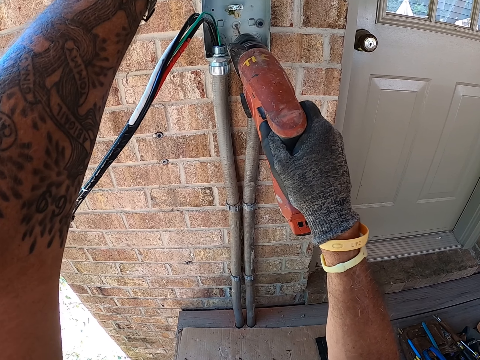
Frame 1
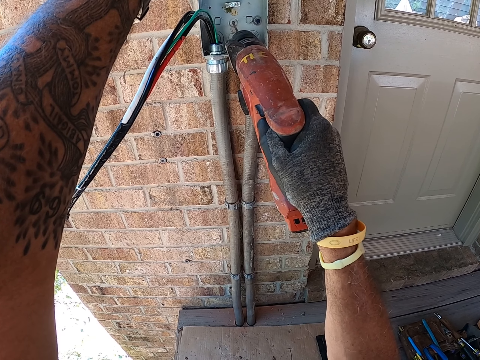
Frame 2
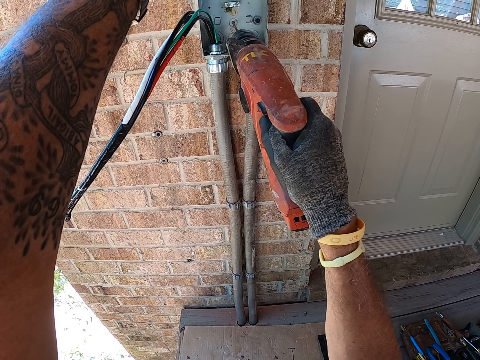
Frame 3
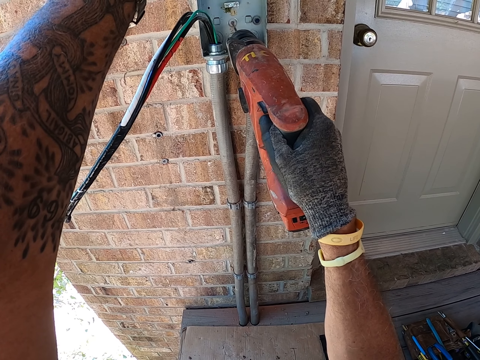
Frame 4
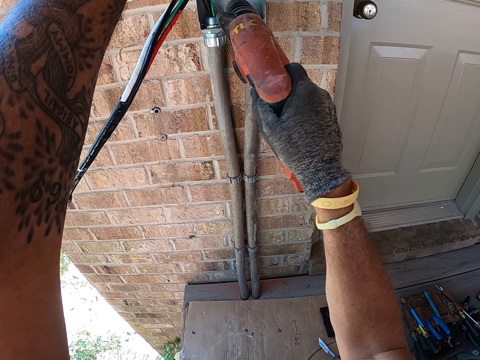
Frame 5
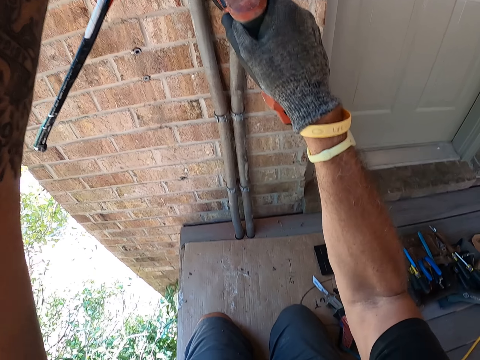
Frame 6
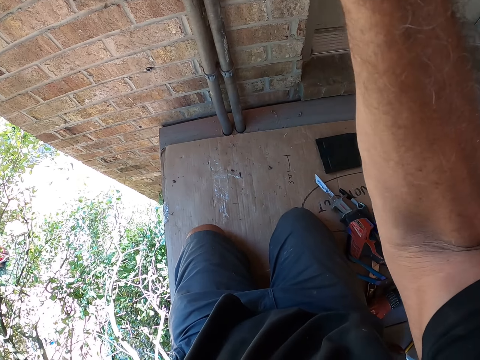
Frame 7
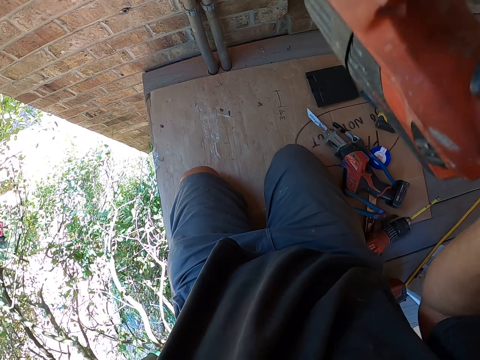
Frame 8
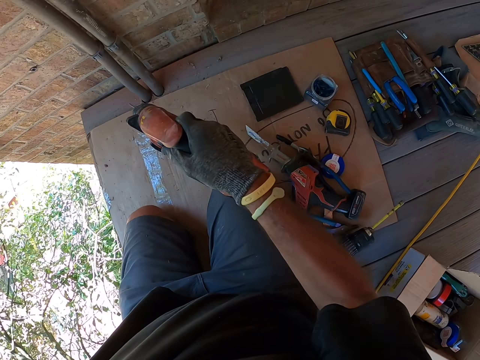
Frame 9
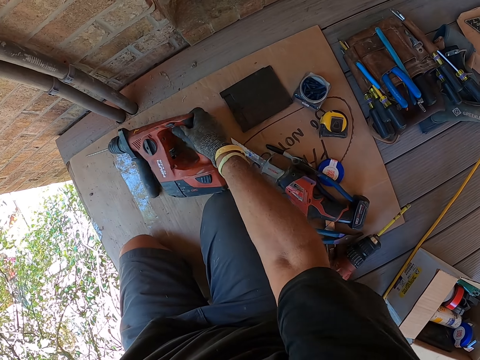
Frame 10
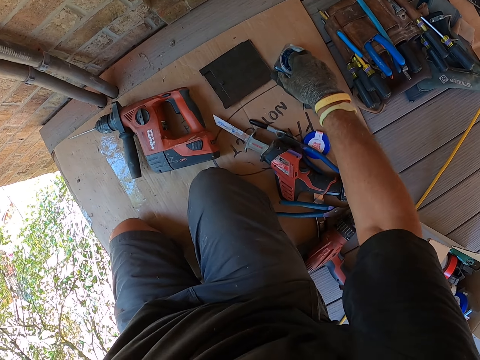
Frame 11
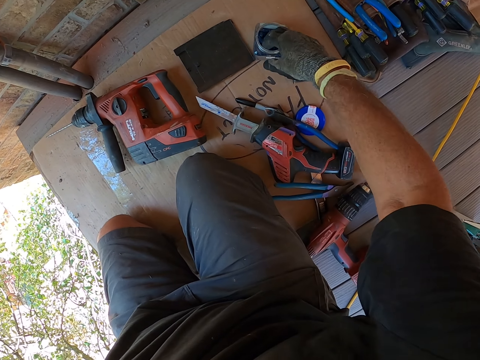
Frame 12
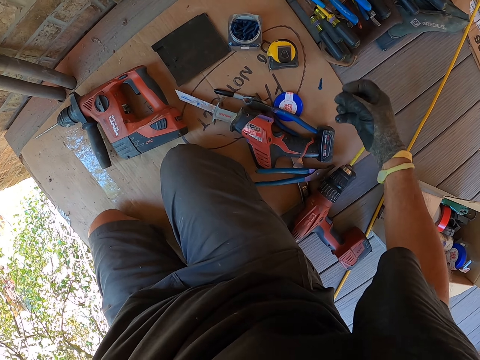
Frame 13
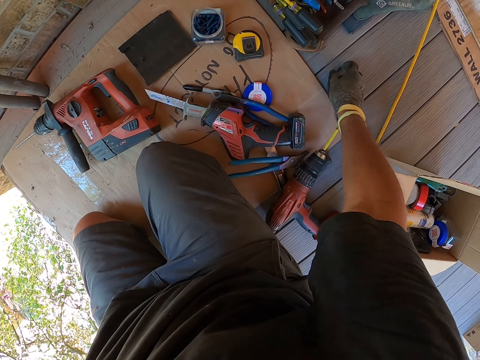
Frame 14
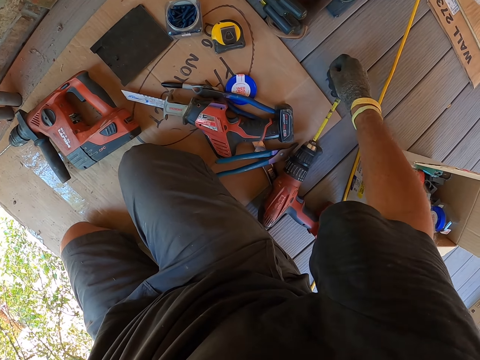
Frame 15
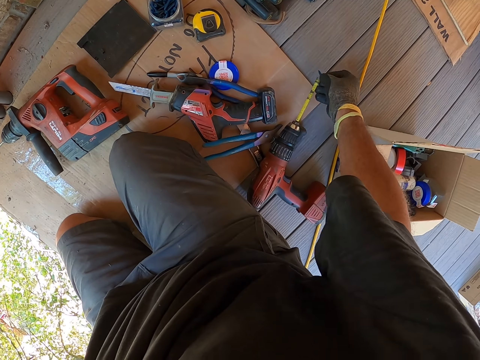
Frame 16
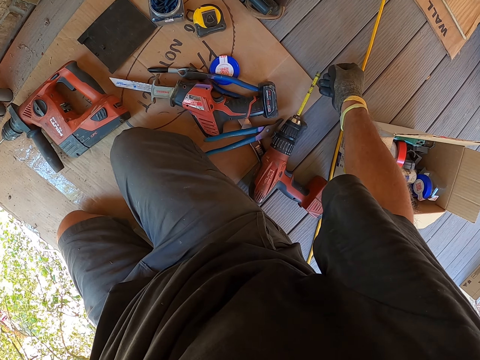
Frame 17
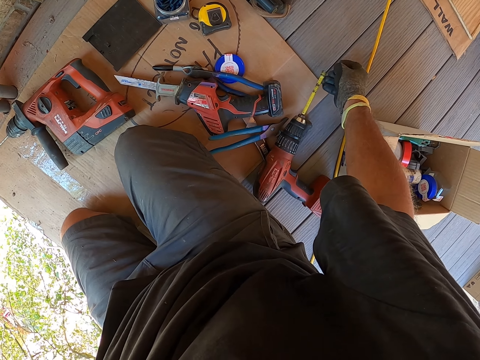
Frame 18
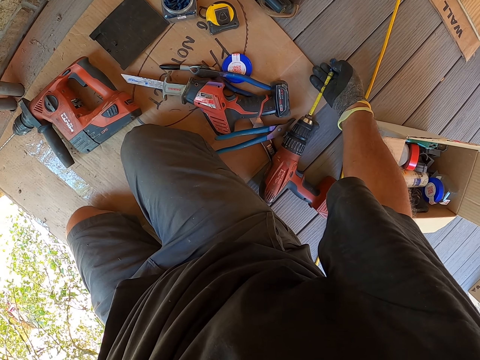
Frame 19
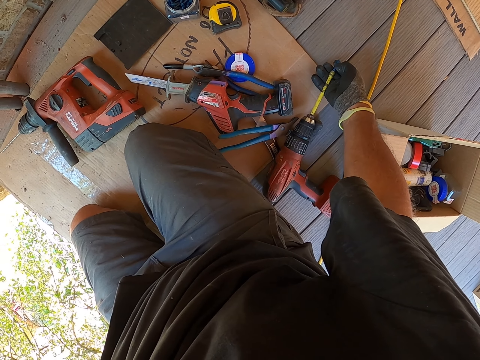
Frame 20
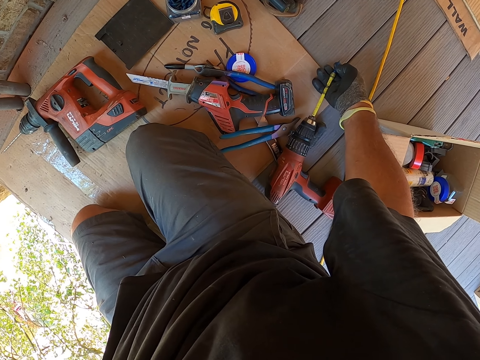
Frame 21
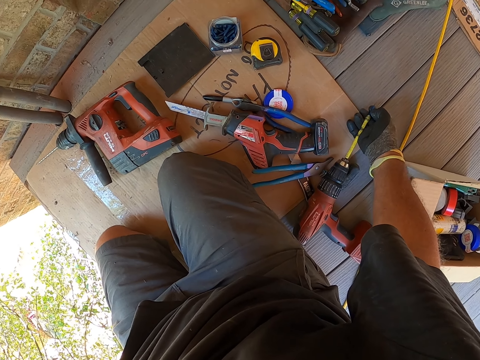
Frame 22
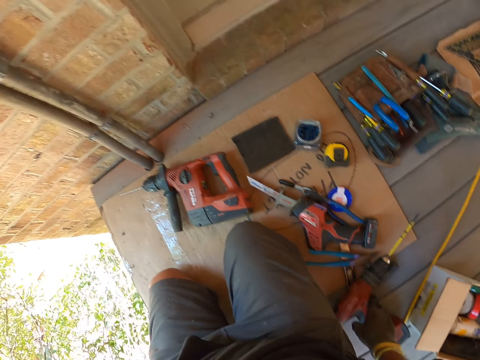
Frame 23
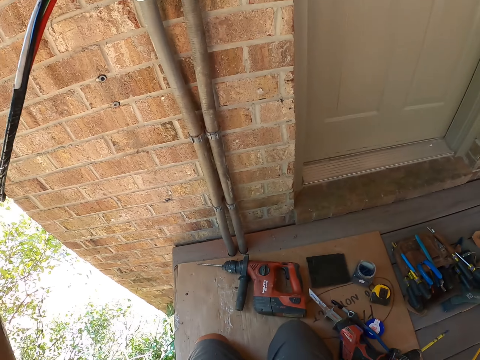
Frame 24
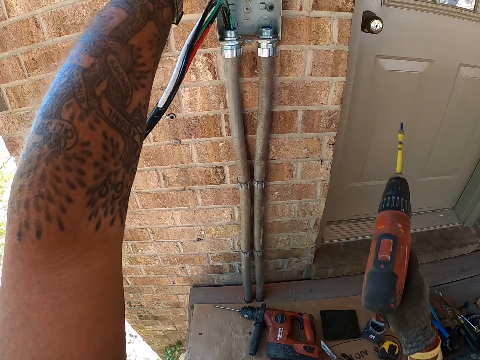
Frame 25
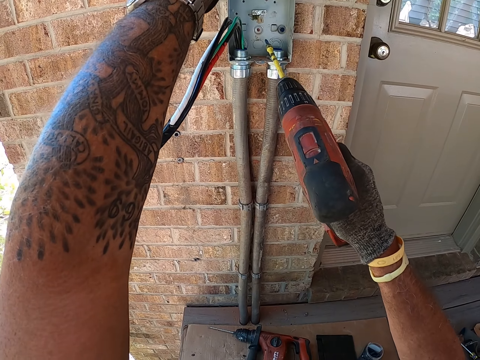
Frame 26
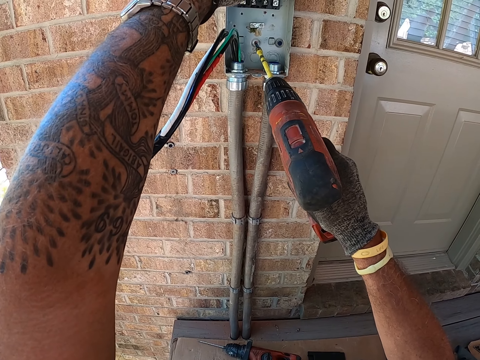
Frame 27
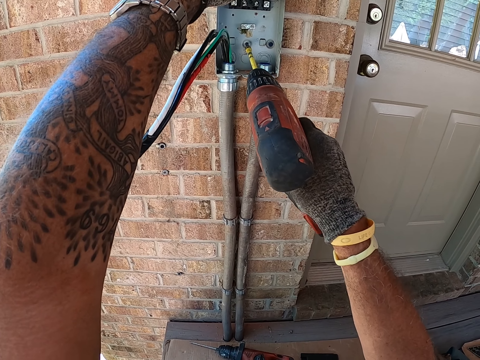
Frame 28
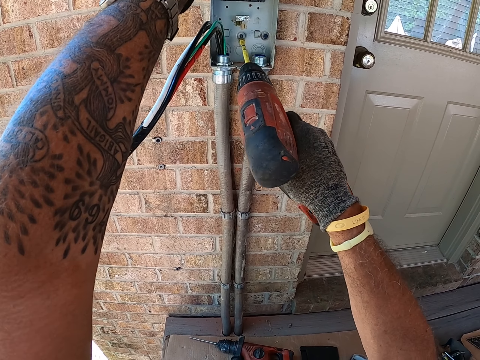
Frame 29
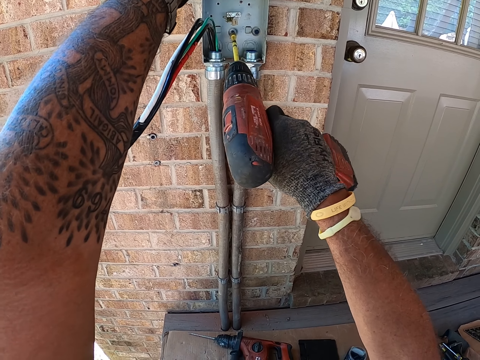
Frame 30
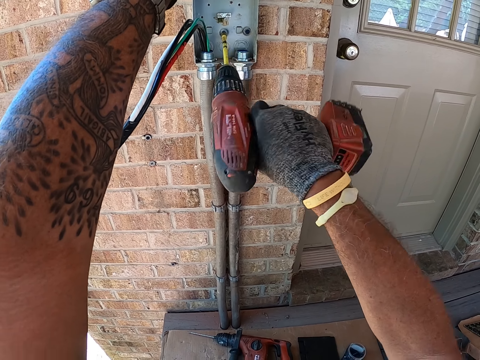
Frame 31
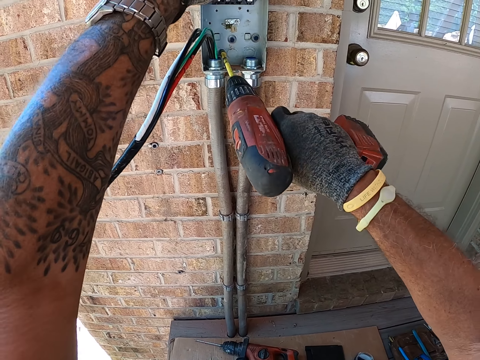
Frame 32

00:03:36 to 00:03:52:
The camera wearer puts the hand drill on the floor. They pick up a screw in the container. They dip their hands in something. They pick up a screw on the floor. They put the screw on the hand drill. They pick up the hand drill on the floor. They fix the screw in the box with the hand drill. They drill.

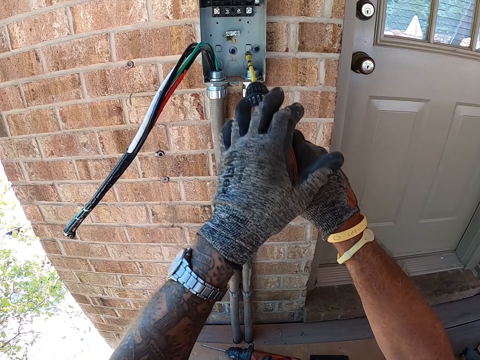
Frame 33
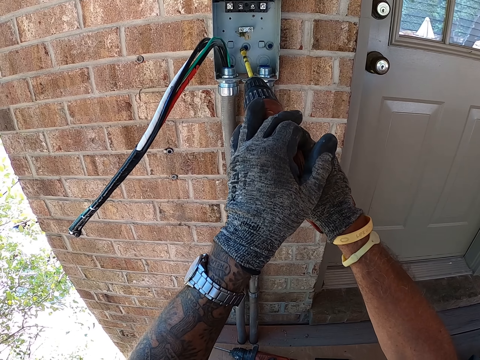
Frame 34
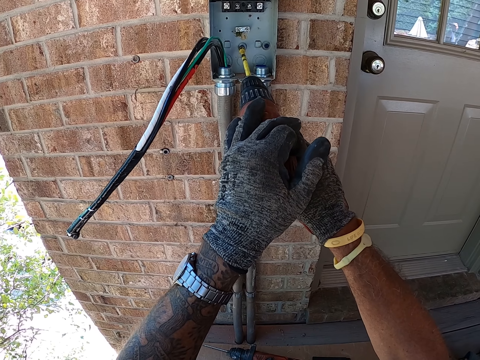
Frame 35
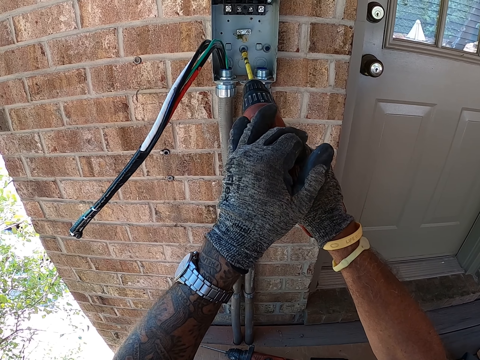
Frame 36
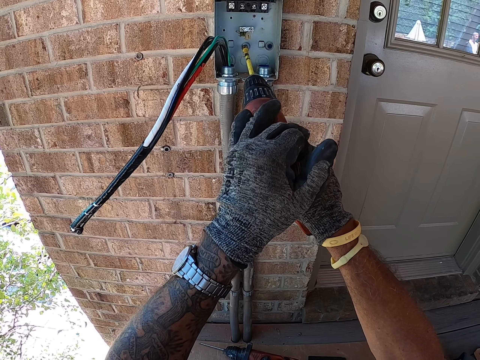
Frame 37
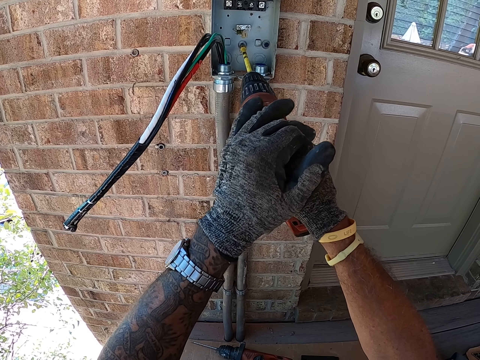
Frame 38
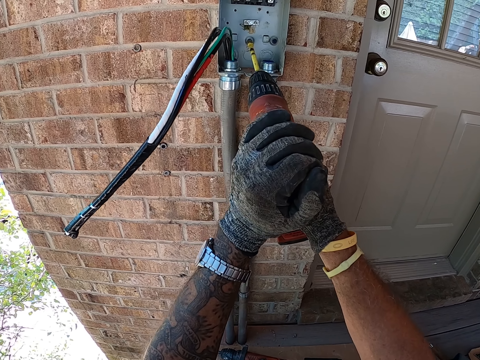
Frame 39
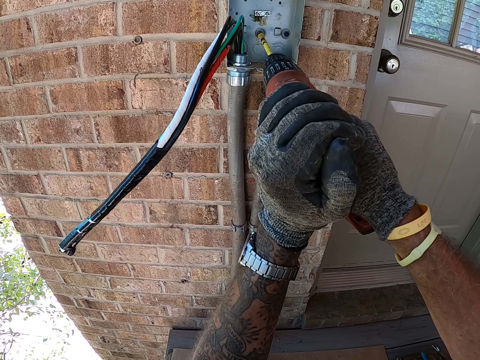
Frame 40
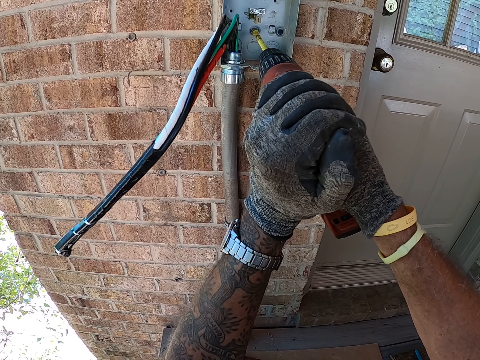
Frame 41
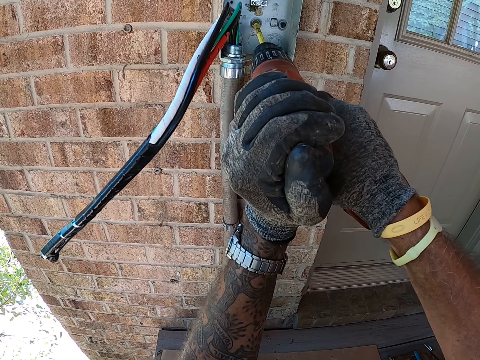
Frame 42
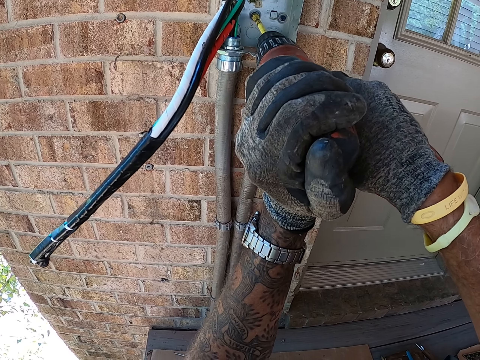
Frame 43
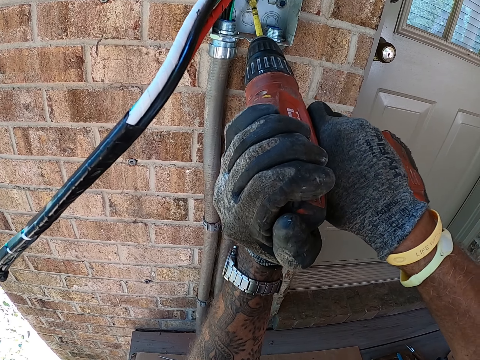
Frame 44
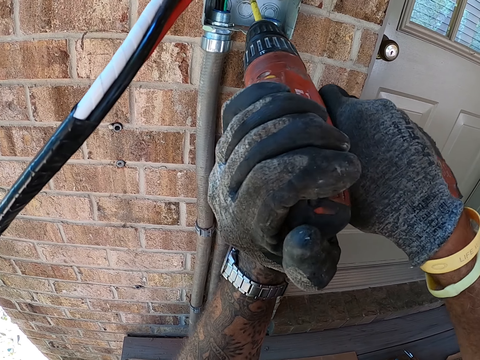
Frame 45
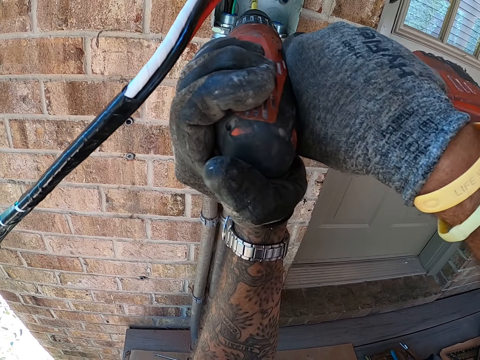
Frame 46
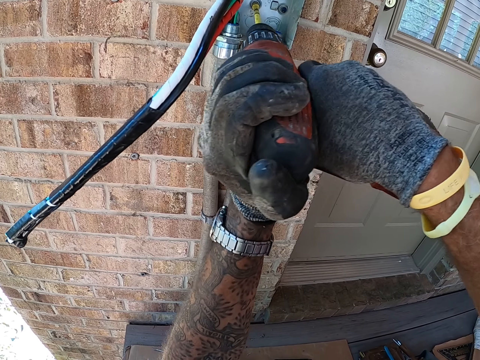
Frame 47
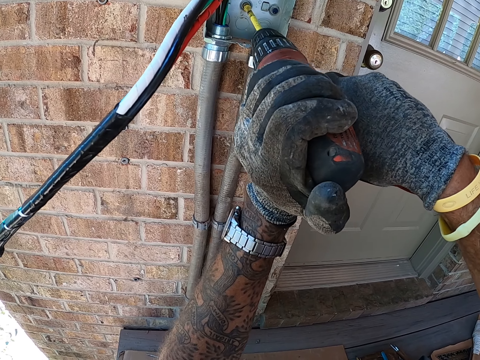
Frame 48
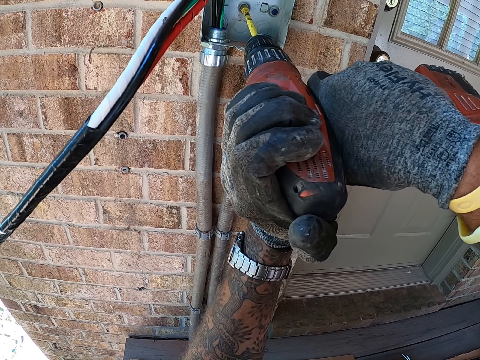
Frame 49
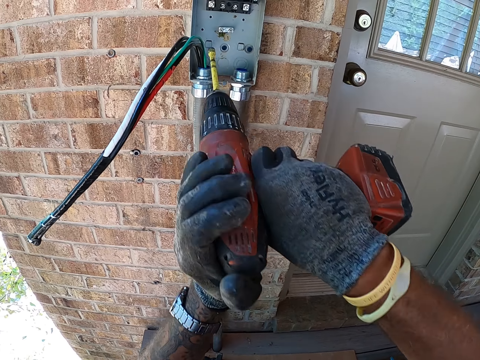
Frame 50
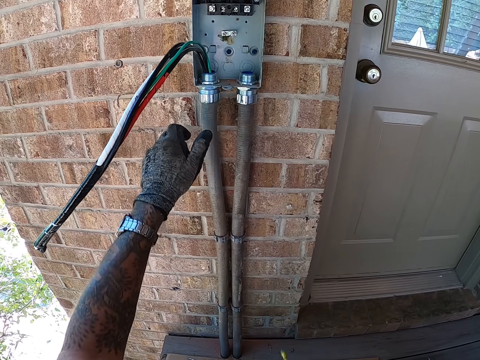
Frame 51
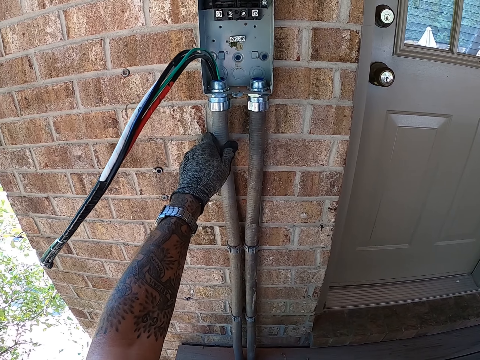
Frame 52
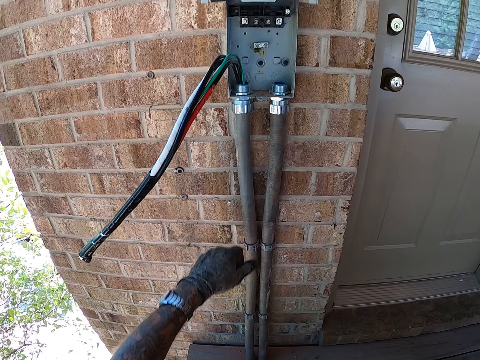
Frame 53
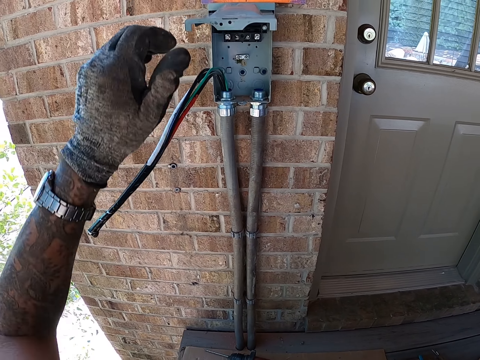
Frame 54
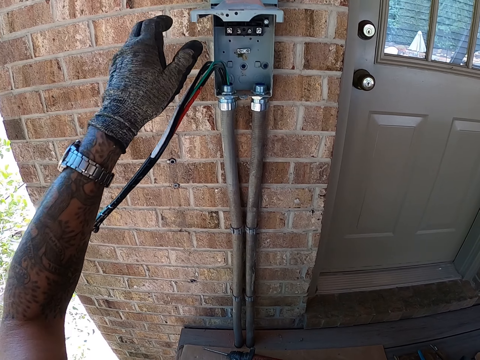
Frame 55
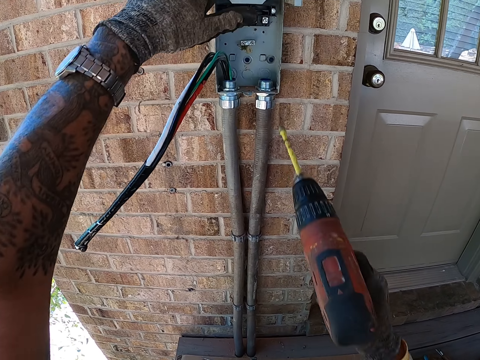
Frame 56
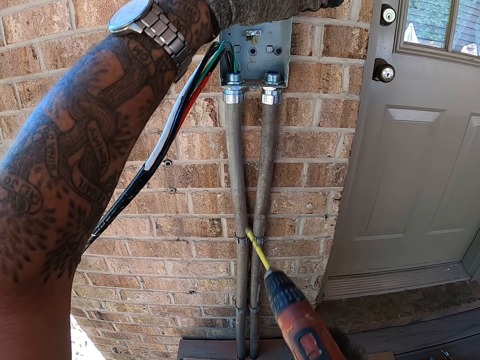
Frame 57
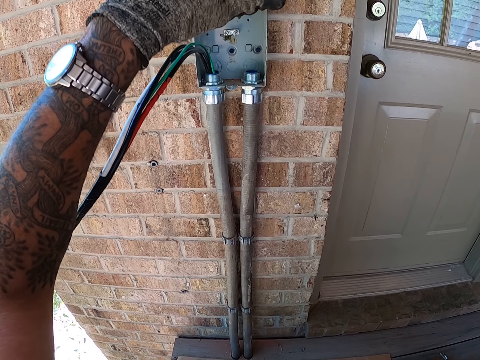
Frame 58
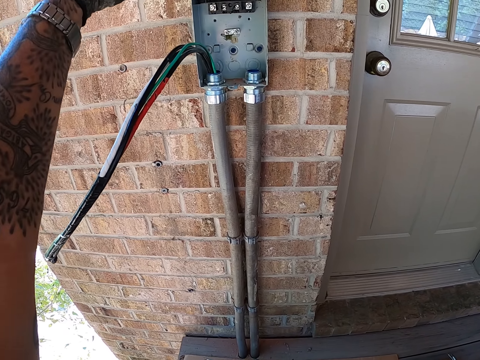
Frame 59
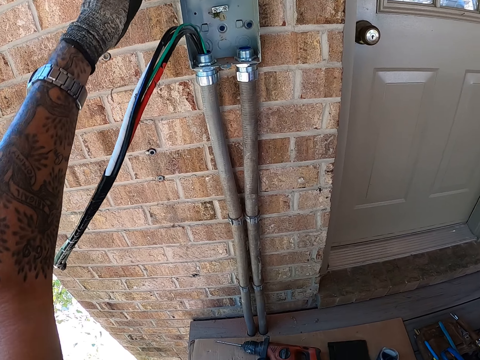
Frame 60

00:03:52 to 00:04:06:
The camera wearer moves the hand drill. They fix a screw in the box with the hand drill. They hold the riser pole with the left hand. They move their hand. They hold the power drill with the right hand. They hold the meter box.
